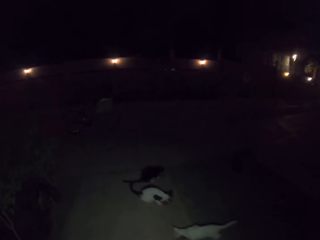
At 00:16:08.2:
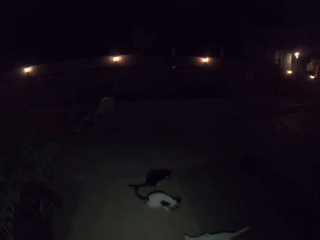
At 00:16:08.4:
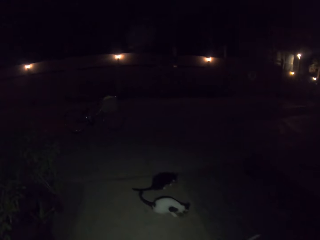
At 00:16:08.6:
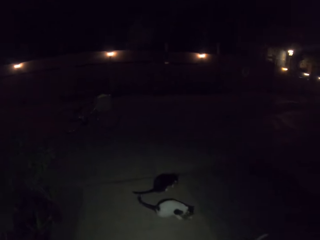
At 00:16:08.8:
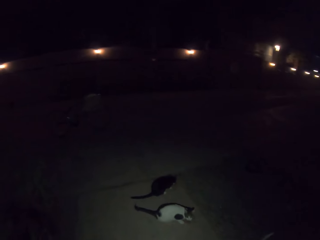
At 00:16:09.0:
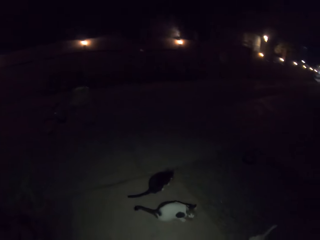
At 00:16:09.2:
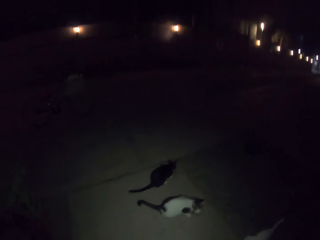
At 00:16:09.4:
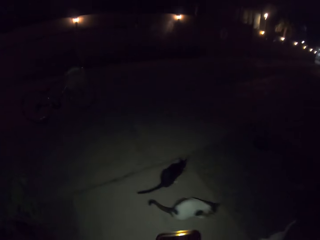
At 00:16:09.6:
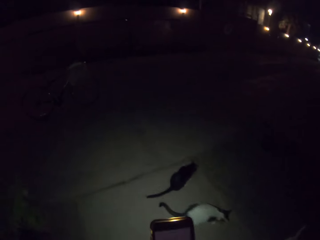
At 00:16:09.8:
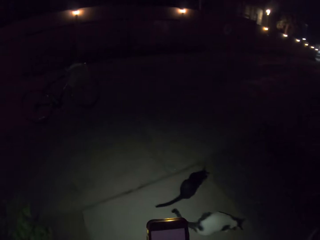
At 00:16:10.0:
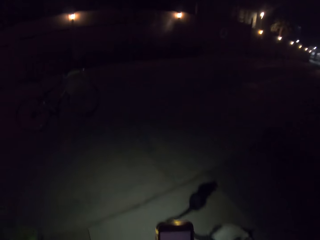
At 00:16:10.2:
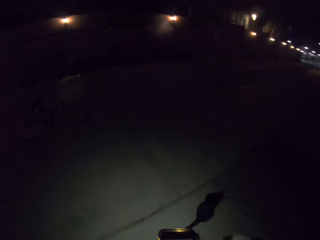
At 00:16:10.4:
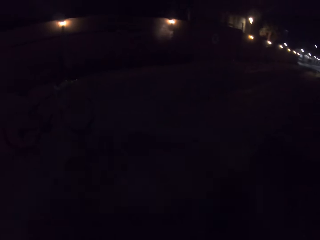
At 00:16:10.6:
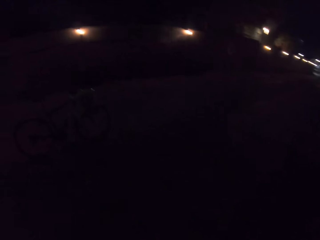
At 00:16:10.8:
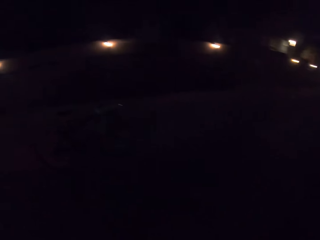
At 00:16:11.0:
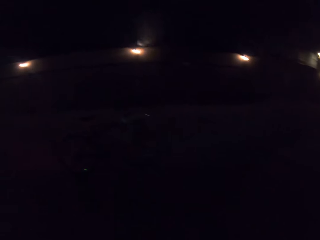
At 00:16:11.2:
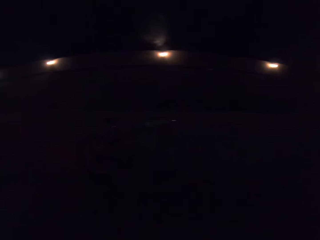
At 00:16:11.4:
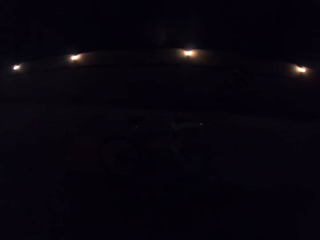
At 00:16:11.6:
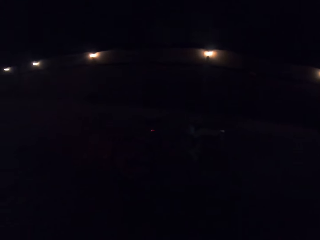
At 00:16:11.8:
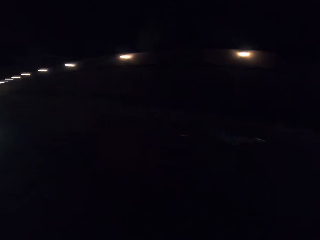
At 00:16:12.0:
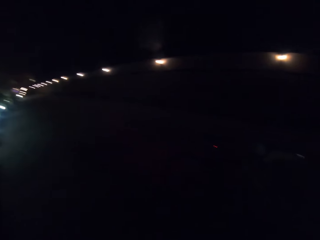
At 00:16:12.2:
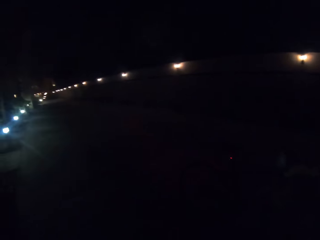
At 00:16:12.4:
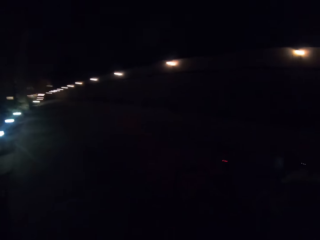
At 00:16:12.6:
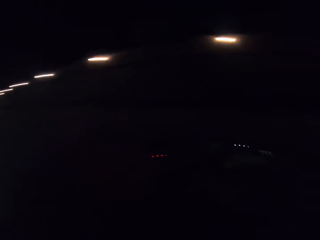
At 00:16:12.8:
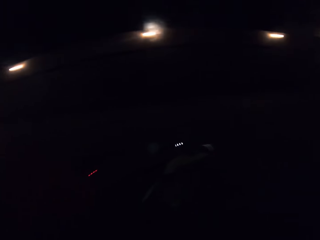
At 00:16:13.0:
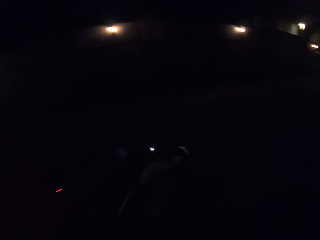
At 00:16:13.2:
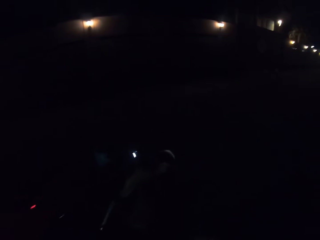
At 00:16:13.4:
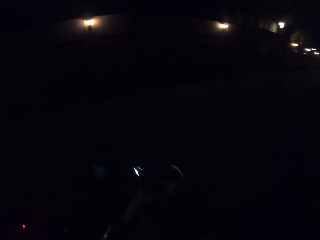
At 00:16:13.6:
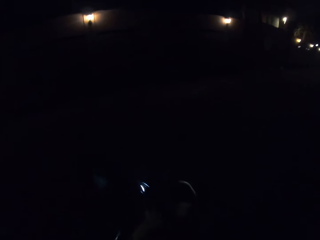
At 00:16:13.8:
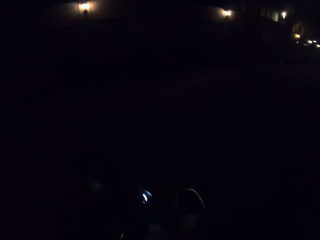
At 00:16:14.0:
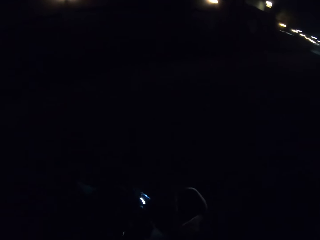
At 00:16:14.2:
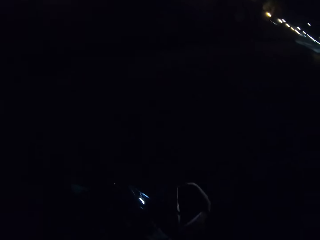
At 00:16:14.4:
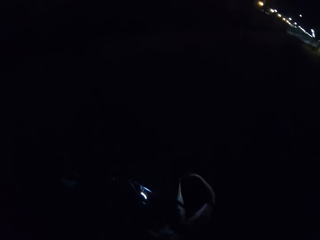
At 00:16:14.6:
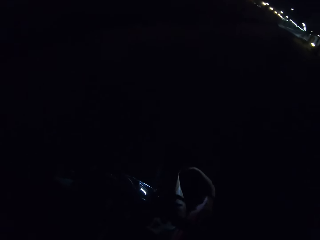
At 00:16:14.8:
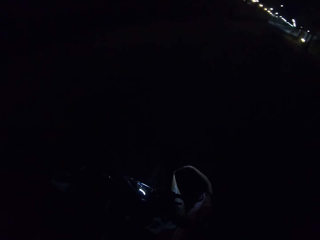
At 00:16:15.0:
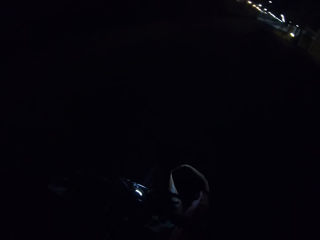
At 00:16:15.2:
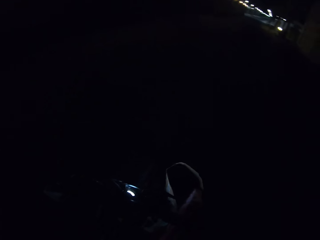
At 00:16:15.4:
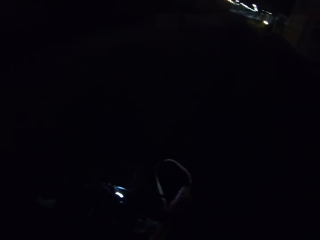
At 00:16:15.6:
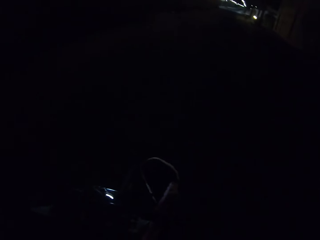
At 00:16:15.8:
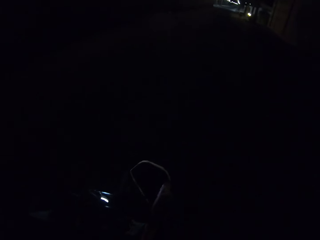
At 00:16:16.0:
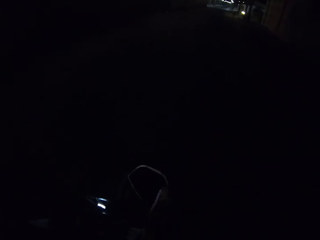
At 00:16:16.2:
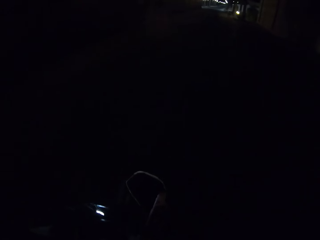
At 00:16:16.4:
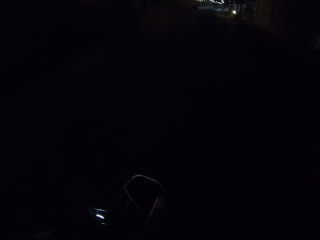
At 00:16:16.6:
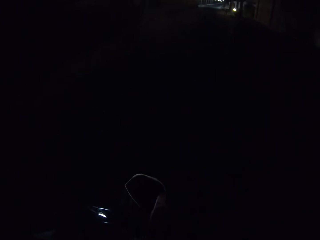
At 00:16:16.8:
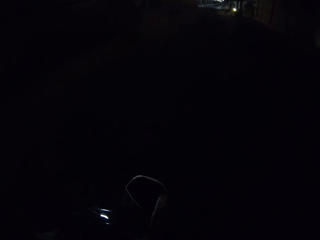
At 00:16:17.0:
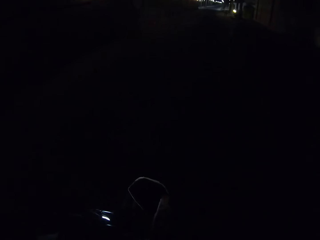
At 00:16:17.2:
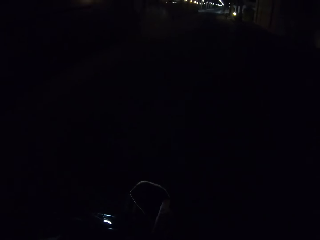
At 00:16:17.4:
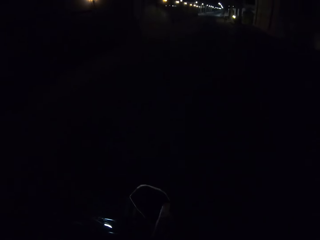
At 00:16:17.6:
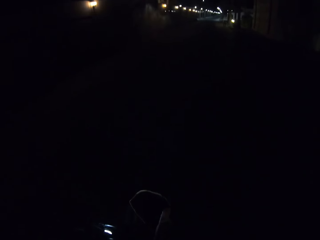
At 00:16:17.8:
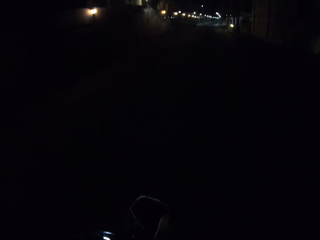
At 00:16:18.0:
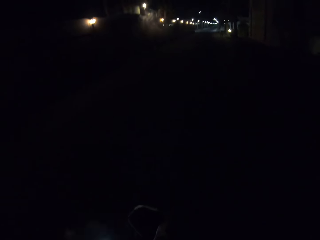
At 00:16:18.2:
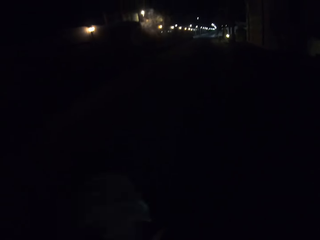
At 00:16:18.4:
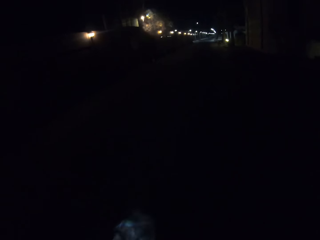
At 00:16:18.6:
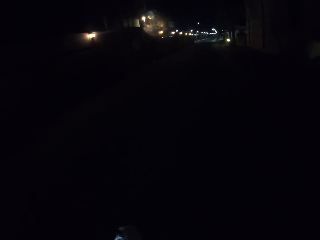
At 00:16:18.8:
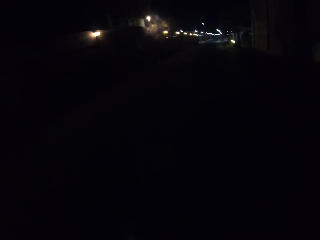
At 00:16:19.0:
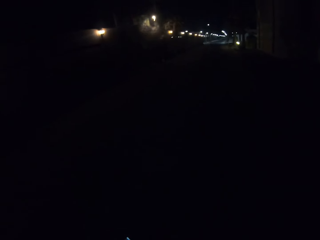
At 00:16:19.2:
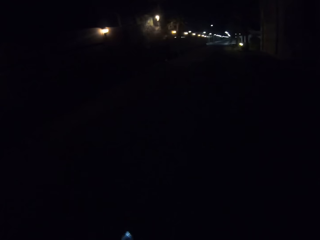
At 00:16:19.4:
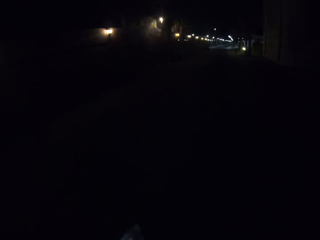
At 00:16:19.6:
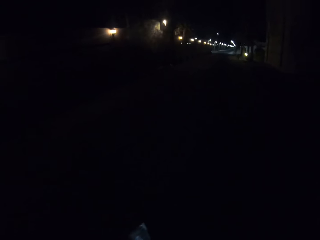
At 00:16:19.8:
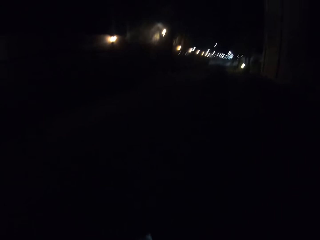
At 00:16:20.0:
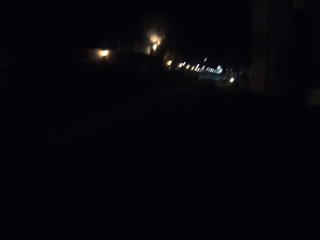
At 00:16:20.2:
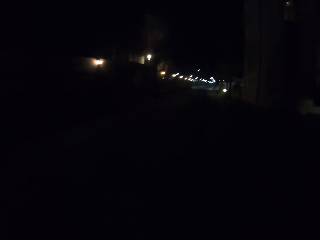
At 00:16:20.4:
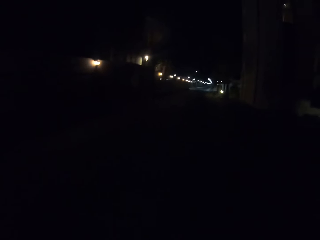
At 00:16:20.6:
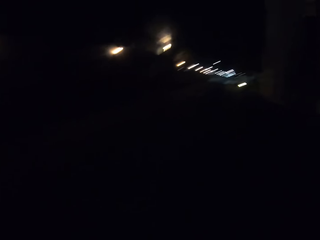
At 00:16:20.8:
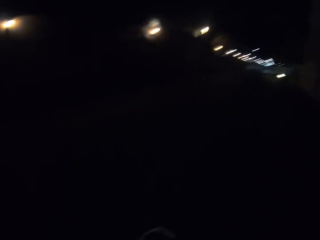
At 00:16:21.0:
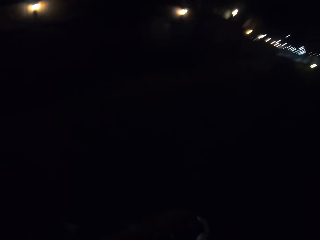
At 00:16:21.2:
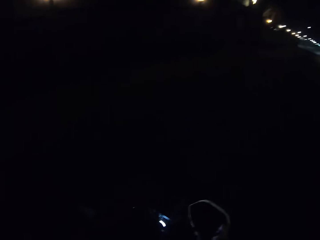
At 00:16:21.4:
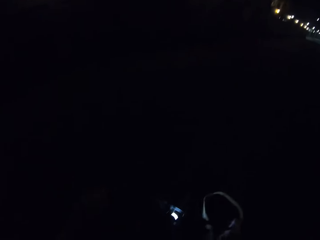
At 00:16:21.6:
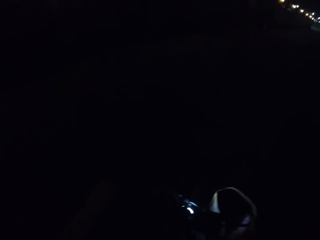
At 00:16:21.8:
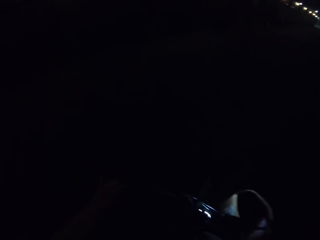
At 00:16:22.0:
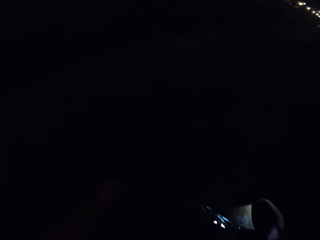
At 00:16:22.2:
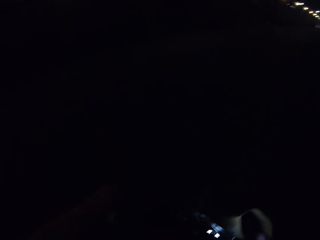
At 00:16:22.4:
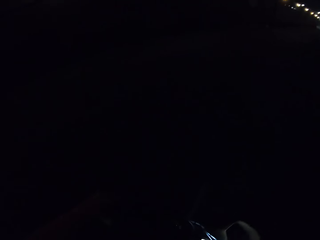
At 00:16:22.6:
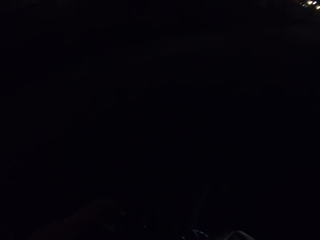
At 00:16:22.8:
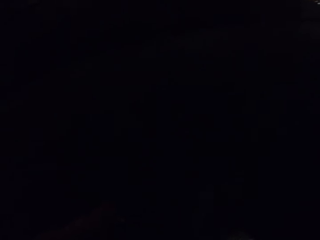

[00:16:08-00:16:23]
The camera wearer walks to the bicycle. They move around, put off the phone torch, and put the polythene bag with cat food in the bag.

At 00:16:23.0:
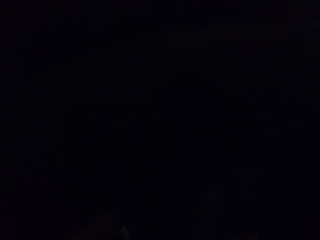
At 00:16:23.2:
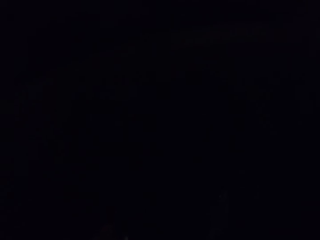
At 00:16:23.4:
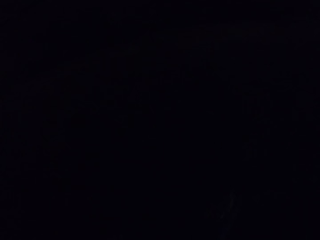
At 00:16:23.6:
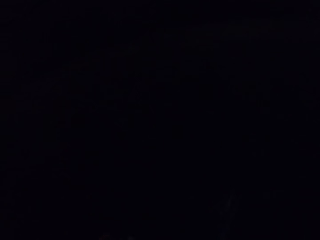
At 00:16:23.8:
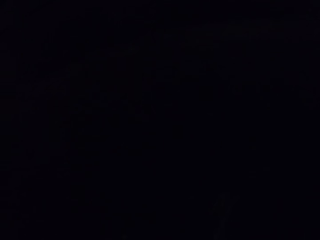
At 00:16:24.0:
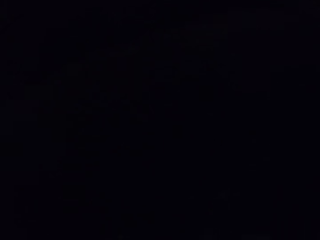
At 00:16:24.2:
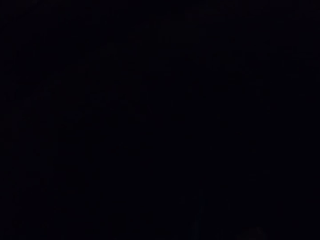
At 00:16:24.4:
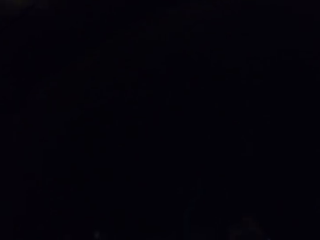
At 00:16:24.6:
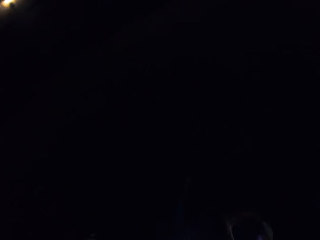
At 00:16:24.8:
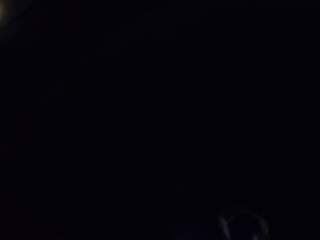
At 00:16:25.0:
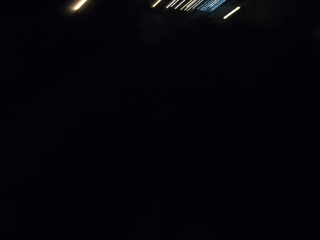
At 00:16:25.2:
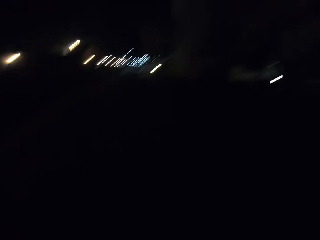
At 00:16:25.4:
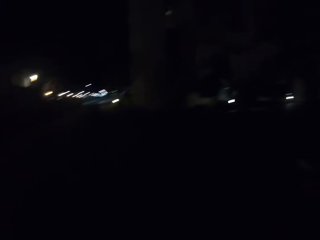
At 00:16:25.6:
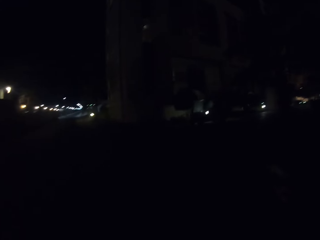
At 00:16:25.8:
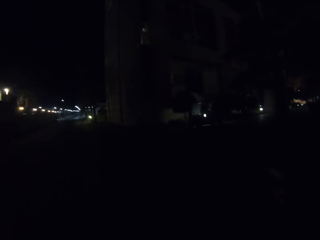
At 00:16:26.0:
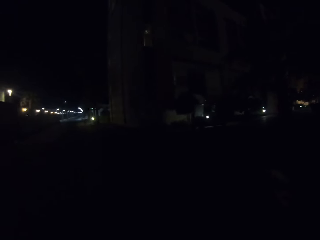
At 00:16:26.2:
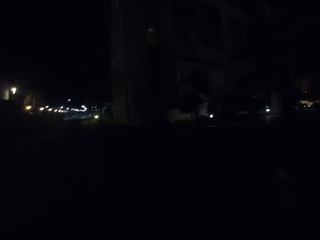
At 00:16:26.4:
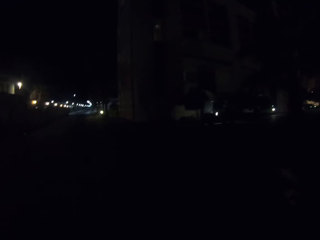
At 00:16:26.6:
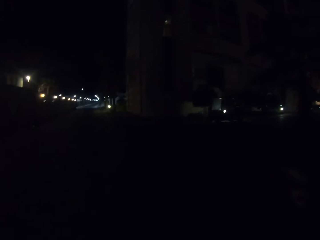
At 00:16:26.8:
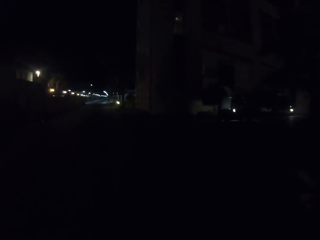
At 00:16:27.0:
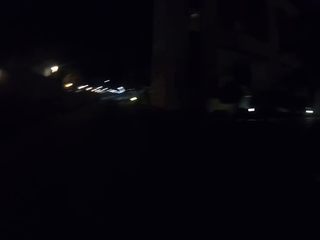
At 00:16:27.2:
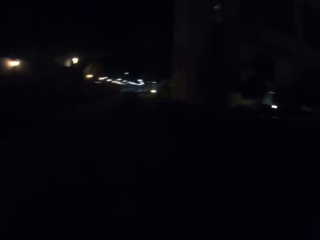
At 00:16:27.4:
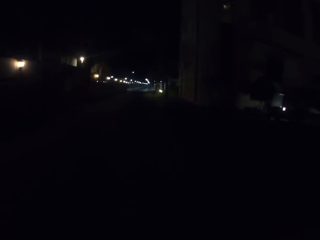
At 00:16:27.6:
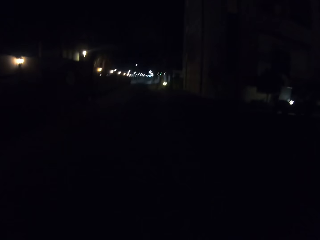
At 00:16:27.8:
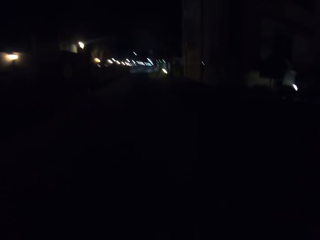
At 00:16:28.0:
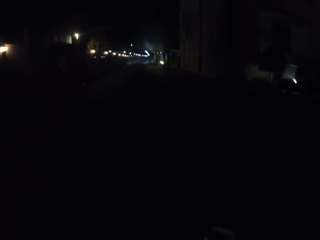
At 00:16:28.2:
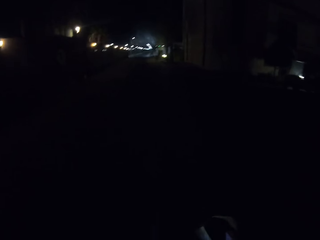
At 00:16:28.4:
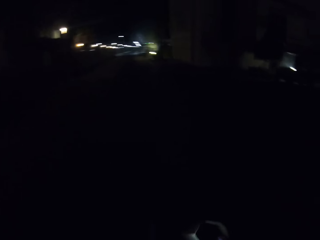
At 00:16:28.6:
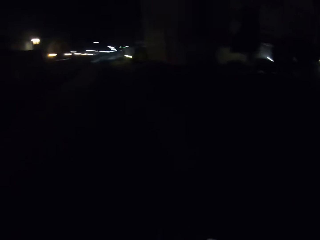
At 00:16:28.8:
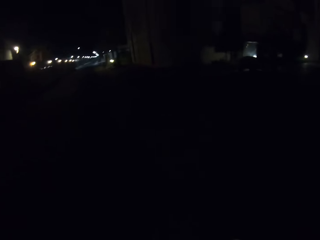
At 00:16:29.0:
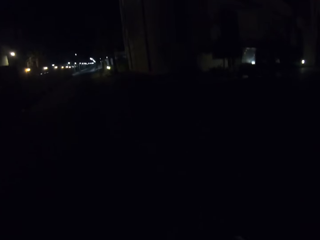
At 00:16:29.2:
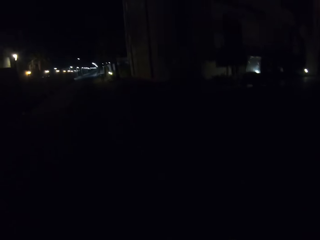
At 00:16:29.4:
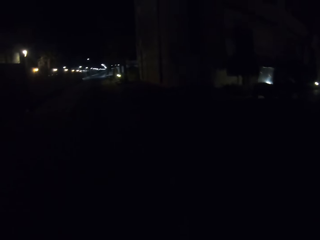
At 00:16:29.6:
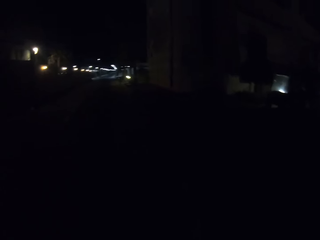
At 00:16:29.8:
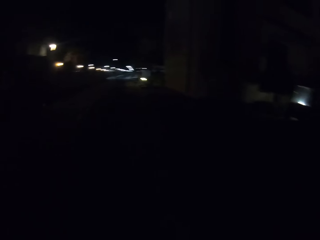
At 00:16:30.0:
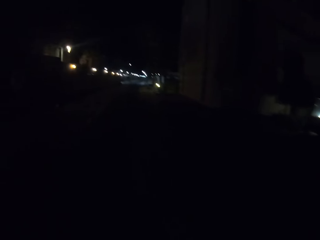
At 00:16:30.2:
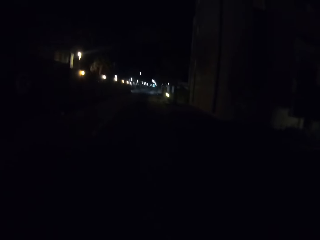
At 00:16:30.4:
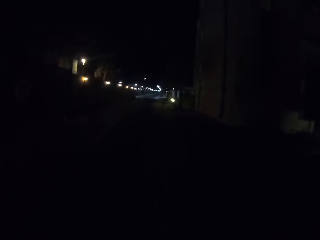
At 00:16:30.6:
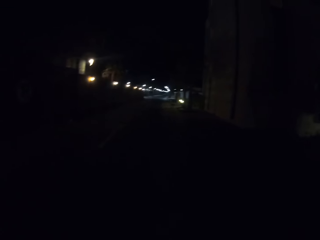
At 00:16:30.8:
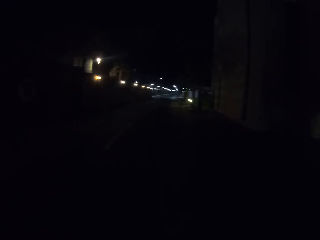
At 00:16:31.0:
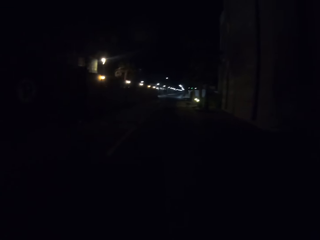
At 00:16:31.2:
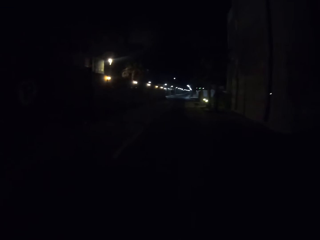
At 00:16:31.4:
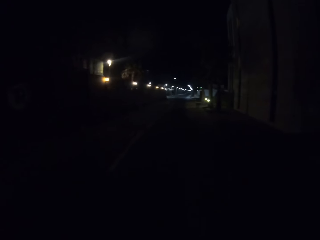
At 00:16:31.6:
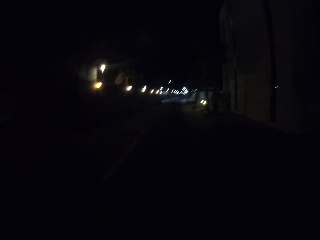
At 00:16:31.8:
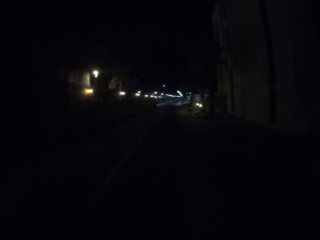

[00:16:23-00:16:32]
The camera wearer looks around.
